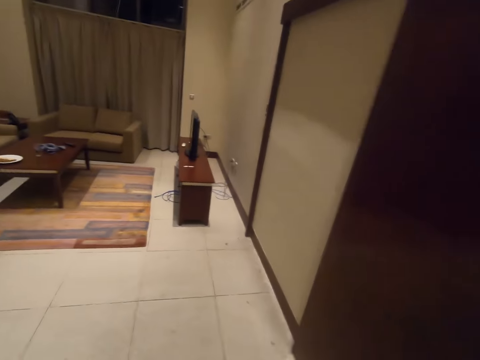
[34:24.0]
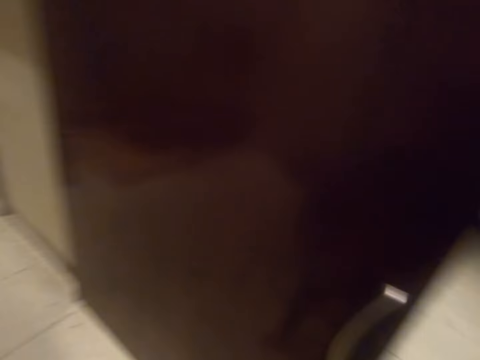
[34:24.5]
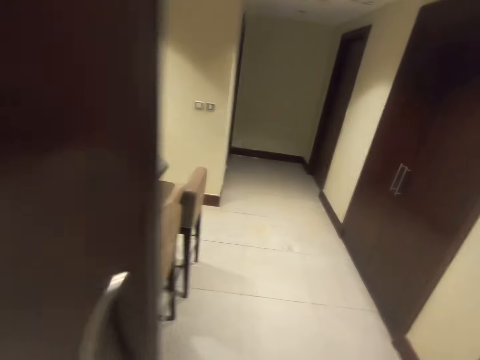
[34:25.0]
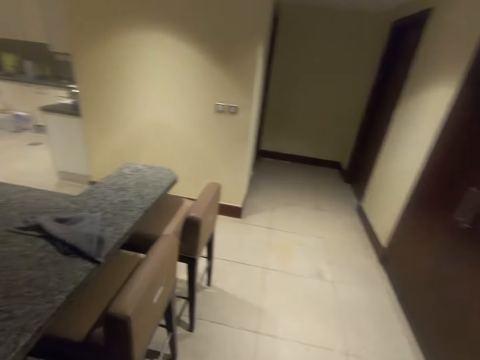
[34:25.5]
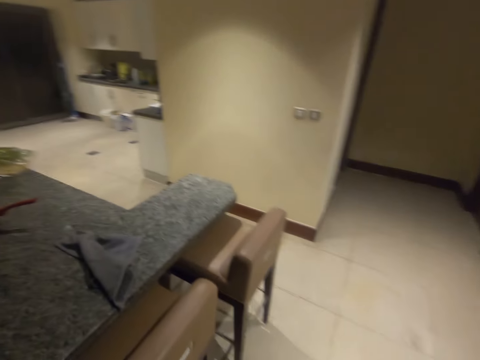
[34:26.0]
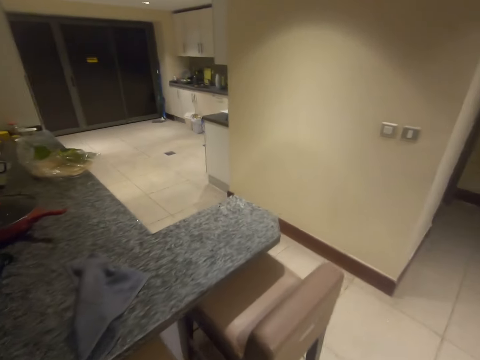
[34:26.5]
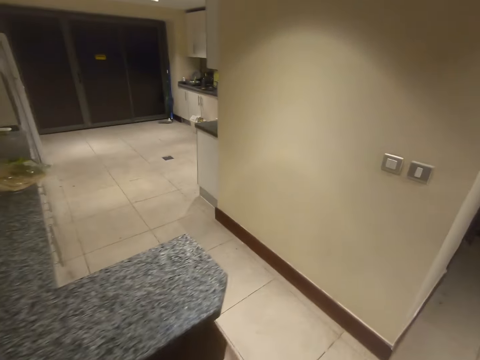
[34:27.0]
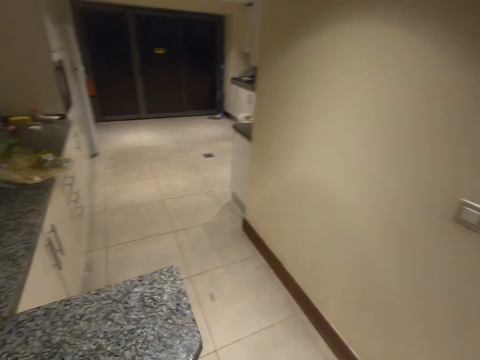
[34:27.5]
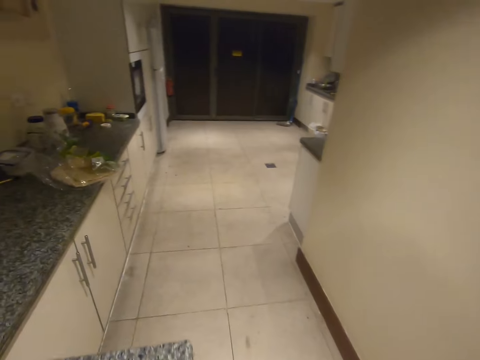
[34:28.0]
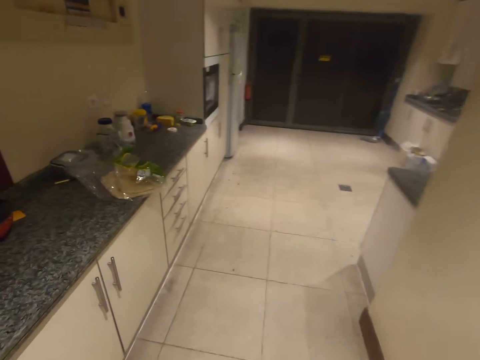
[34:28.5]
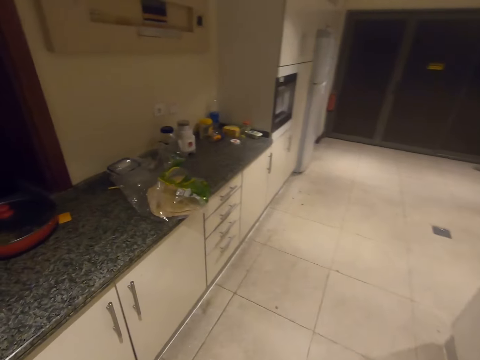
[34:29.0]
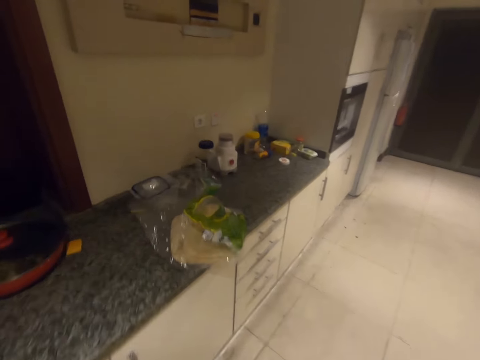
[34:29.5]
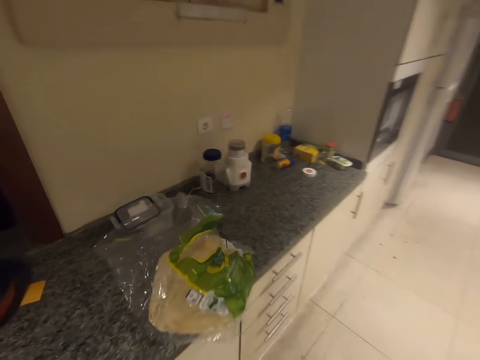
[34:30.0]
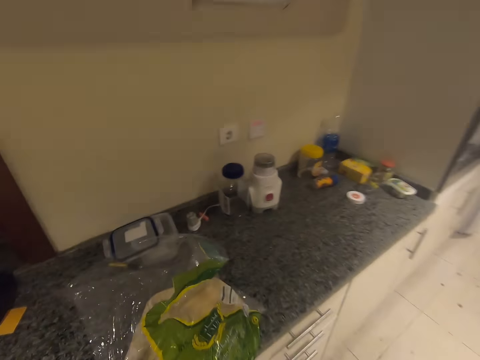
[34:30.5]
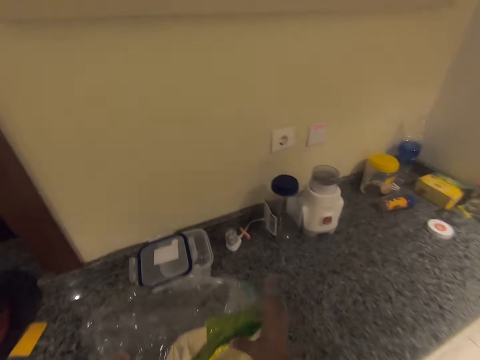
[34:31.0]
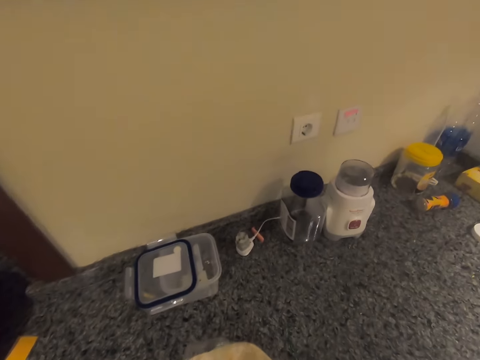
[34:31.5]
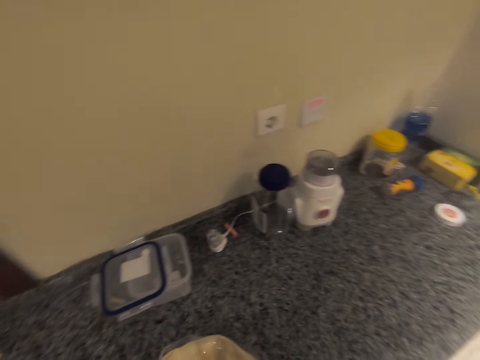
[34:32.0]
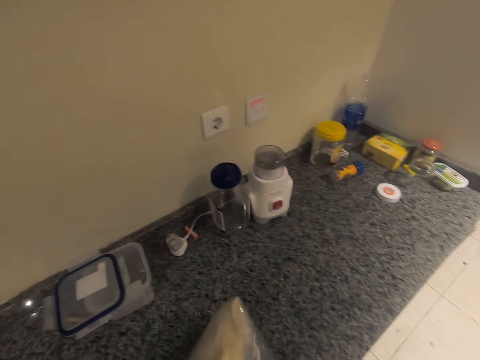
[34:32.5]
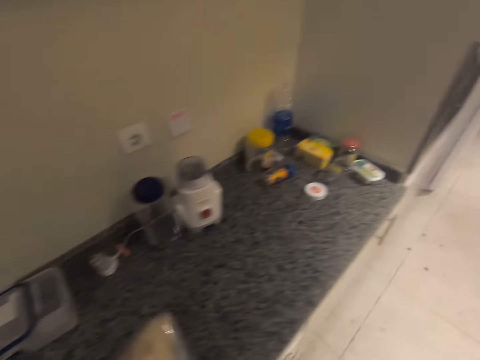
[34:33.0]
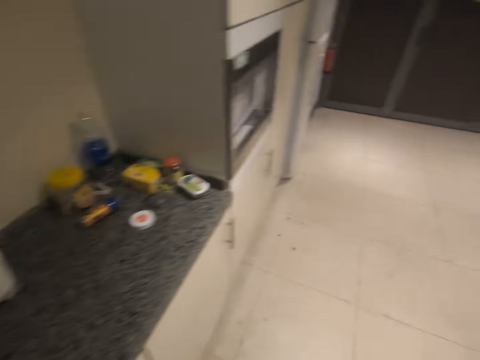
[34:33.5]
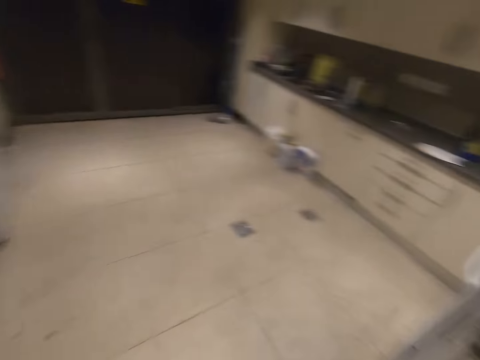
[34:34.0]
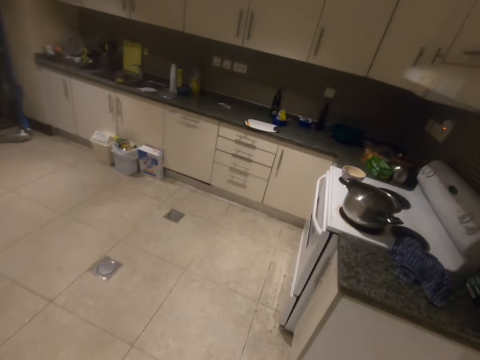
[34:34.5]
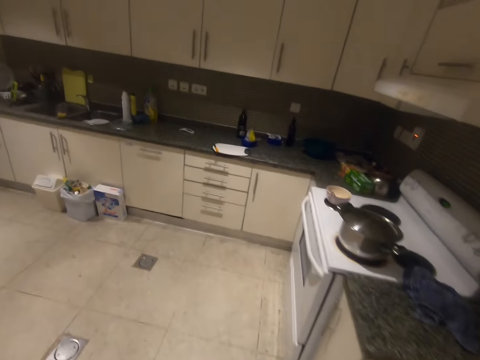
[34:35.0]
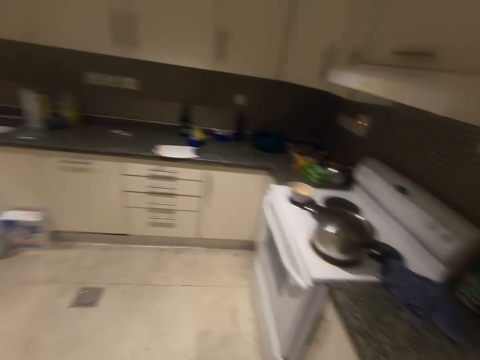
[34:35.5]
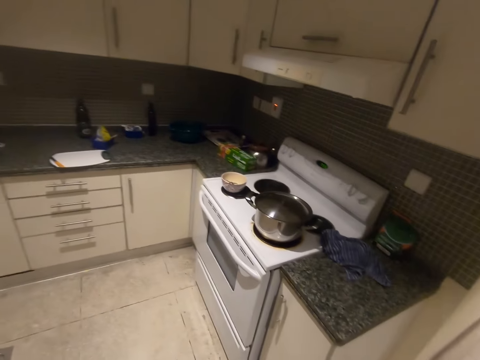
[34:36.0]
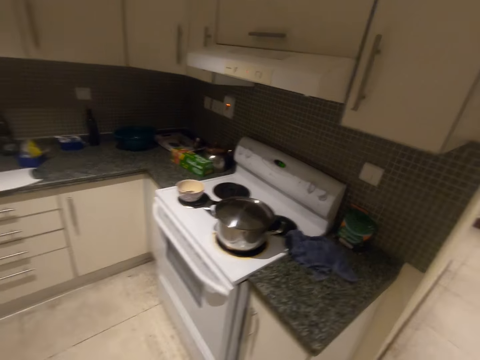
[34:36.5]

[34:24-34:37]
The camera wearer leaves the living room. He enters the kitchen. He moves towards the kitchen's cabinet. He holds a nylon on the kitchen's cabinet with his right hand. He drops the nylon on the kitchen's cabinet. He takes a pack of shrimps from the kitchen's cabinet.

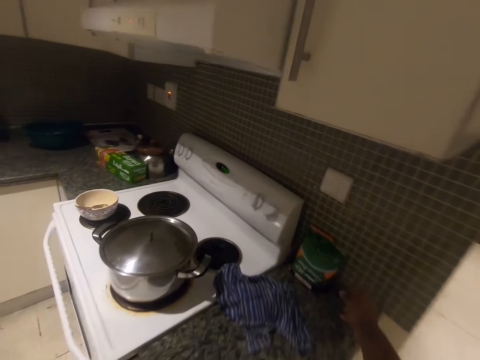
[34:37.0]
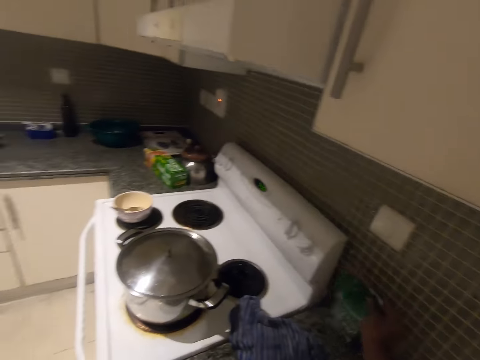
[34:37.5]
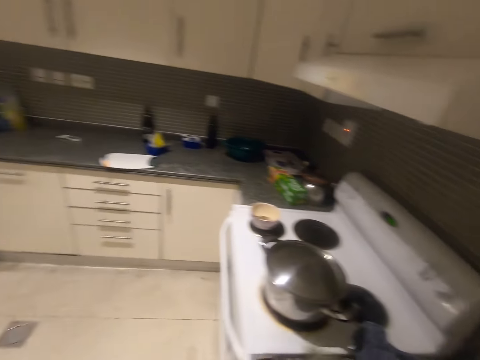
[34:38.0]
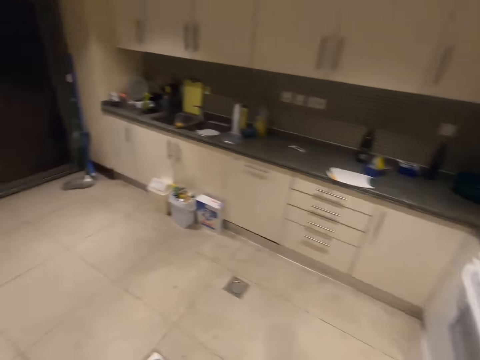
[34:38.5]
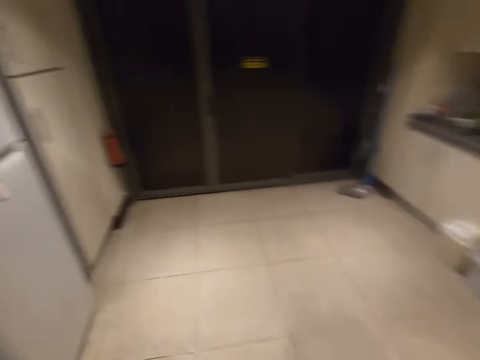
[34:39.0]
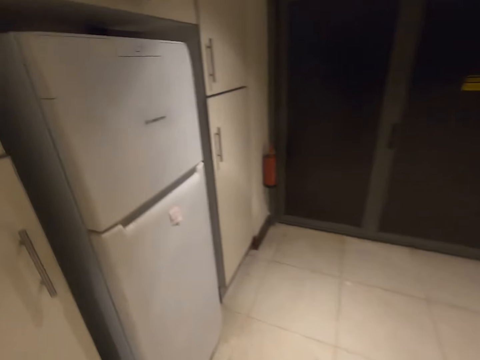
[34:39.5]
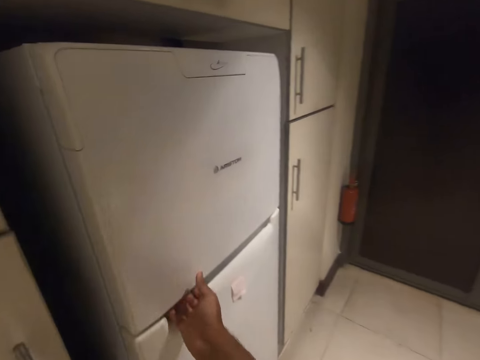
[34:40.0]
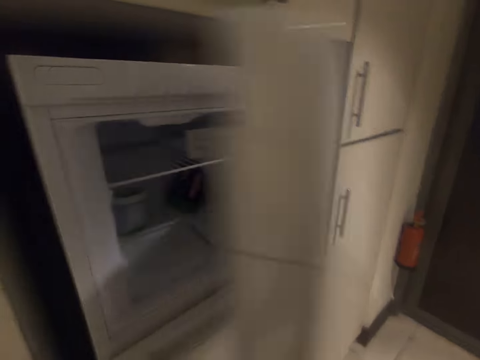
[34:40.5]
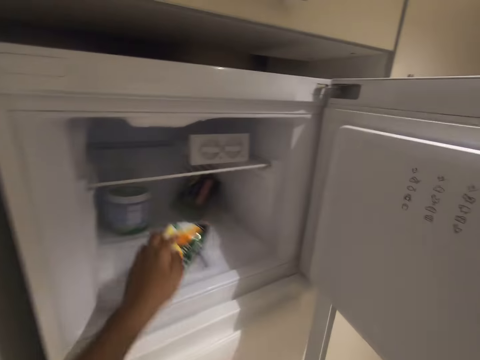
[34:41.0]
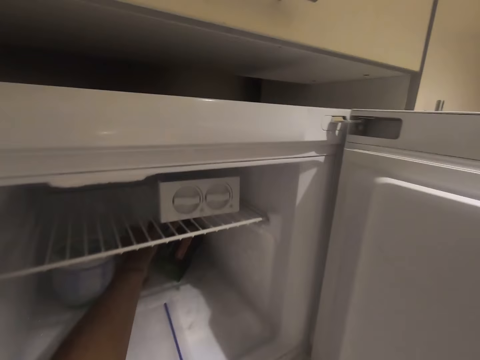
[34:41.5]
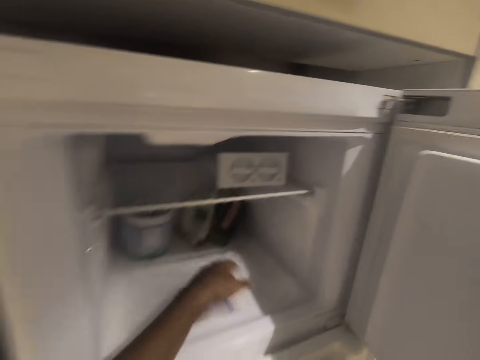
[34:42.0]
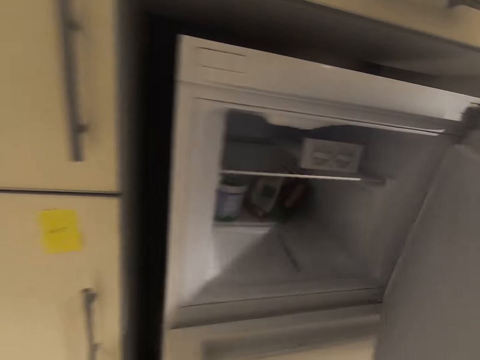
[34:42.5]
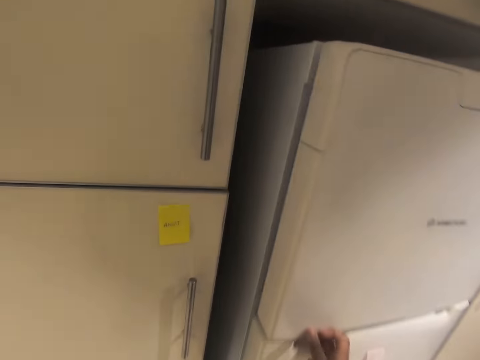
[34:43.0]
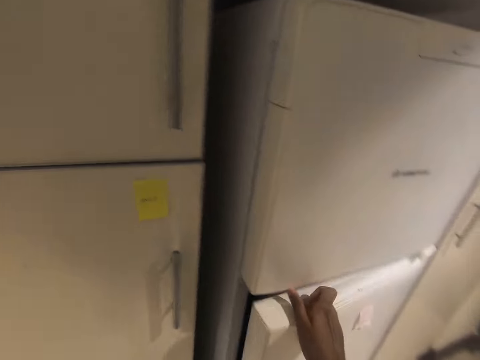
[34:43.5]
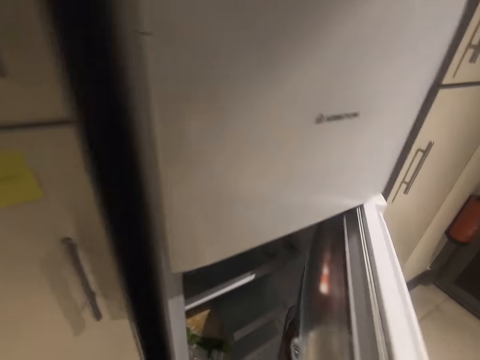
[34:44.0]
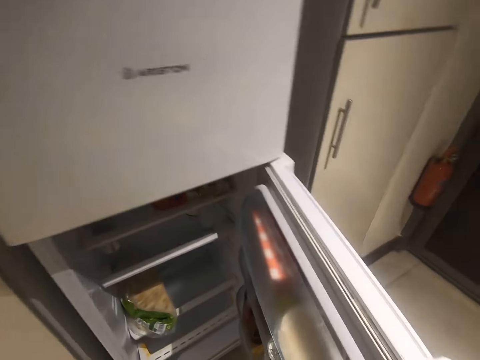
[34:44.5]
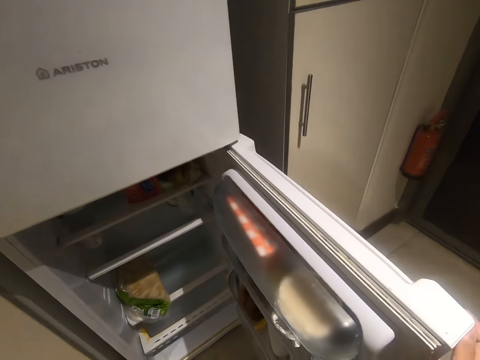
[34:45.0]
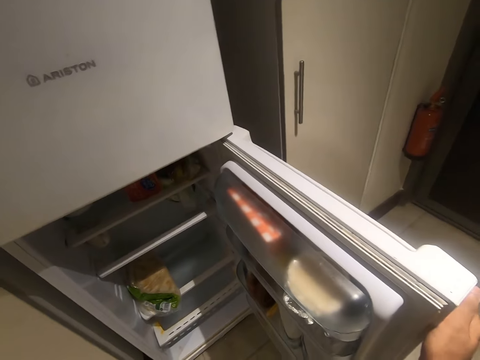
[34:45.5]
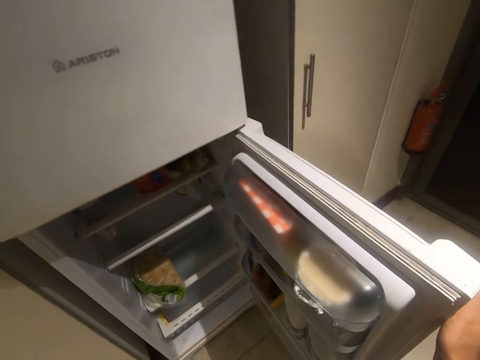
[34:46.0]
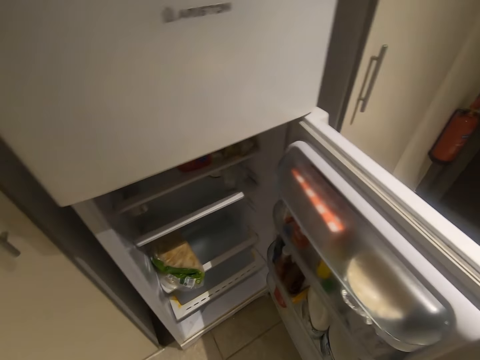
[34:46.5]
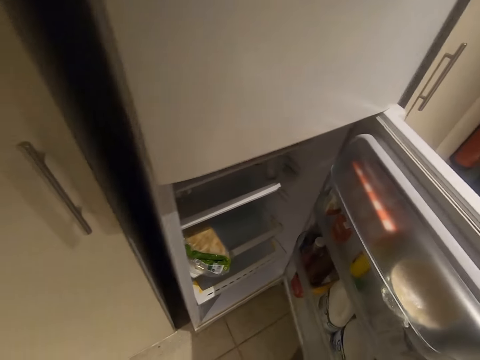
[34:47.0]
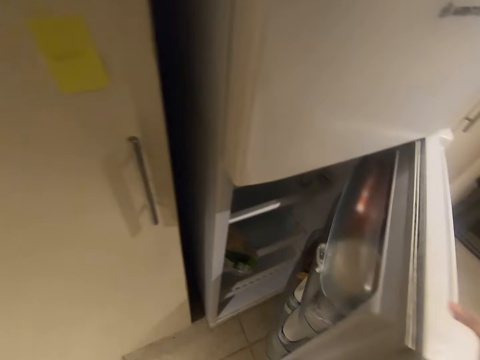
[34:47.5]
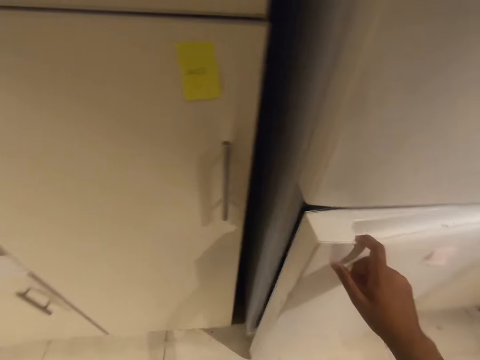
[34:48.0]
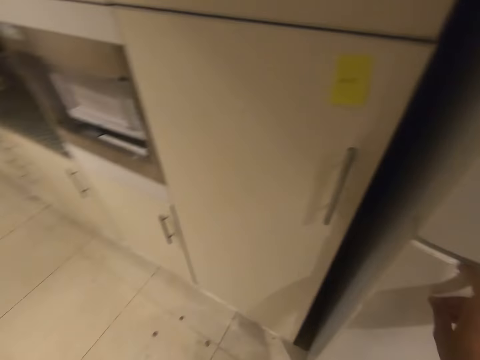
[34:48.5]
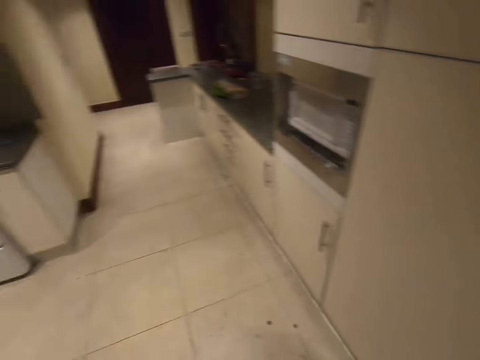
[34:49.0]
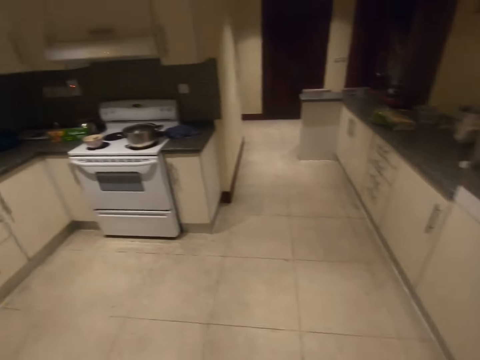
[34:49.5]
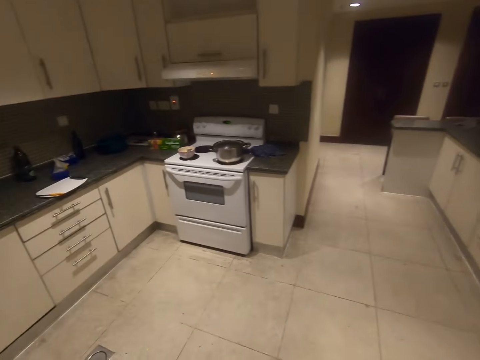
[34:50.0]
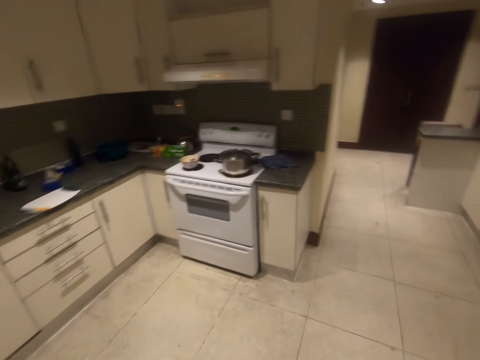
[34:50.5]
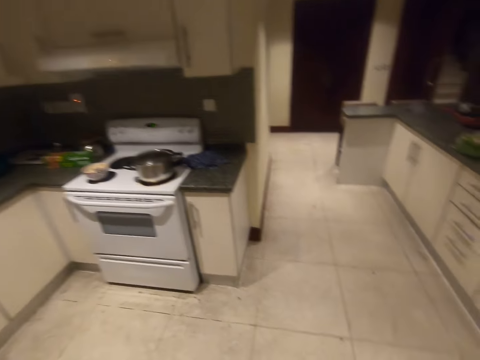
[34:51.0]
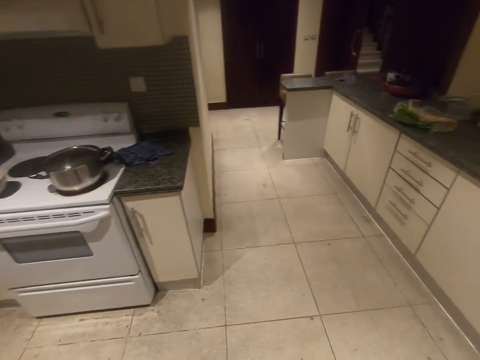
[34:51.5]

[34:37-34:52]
The camera wearer opens the upper part of a fridge with his right hand. He puts the pack of shrimp into the upper fridge with his left hand. He withdraws his left hand from the upper fridge. He closes the upper fridge with his right hand. He opens the lower part of the fridge with his right hand. He closes the lower fridge with his right hand. He paces around the kitchen.
